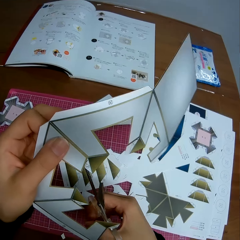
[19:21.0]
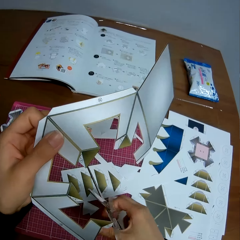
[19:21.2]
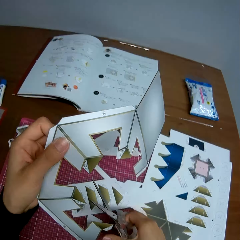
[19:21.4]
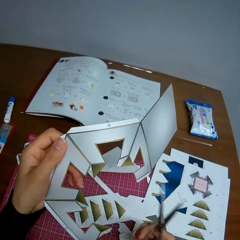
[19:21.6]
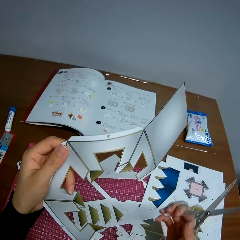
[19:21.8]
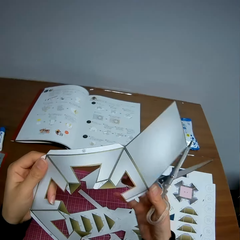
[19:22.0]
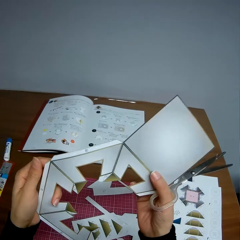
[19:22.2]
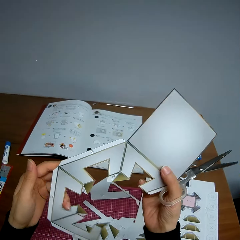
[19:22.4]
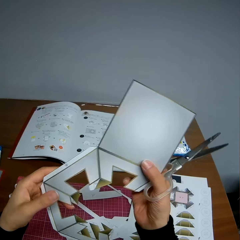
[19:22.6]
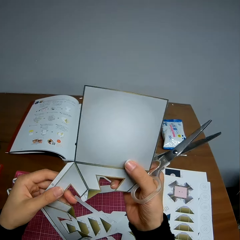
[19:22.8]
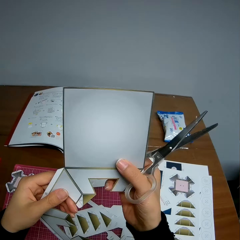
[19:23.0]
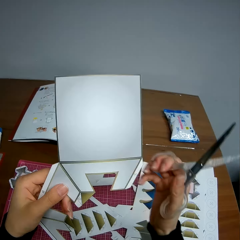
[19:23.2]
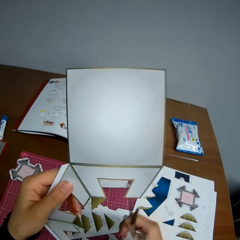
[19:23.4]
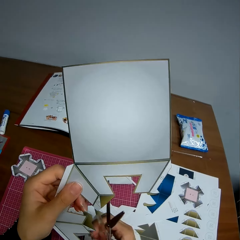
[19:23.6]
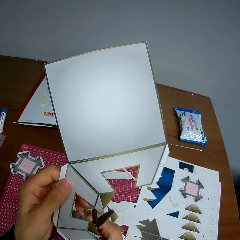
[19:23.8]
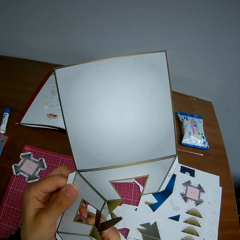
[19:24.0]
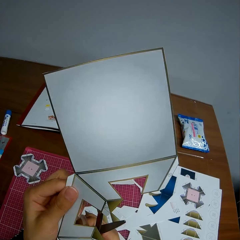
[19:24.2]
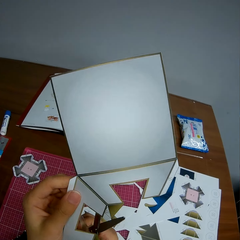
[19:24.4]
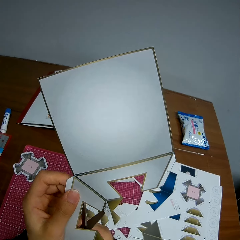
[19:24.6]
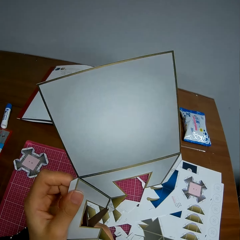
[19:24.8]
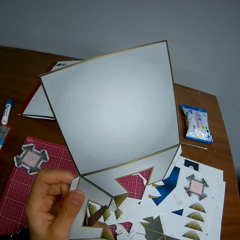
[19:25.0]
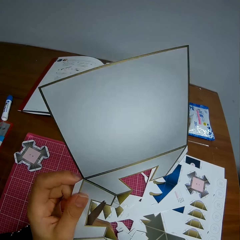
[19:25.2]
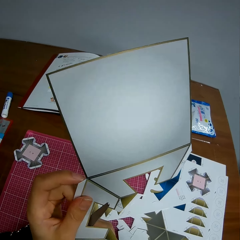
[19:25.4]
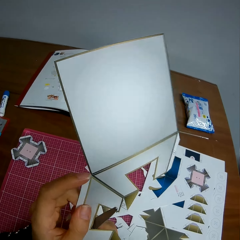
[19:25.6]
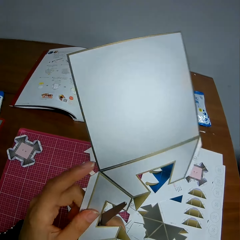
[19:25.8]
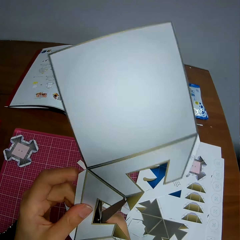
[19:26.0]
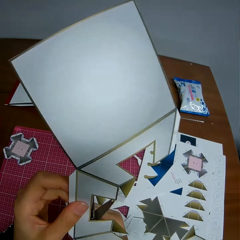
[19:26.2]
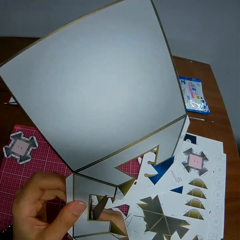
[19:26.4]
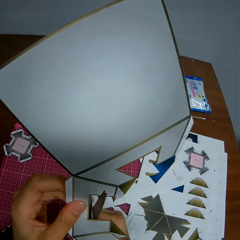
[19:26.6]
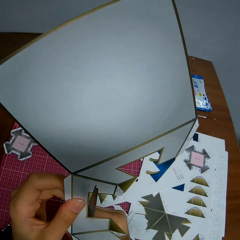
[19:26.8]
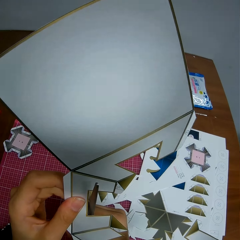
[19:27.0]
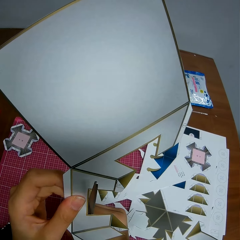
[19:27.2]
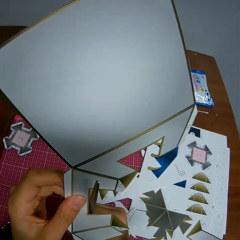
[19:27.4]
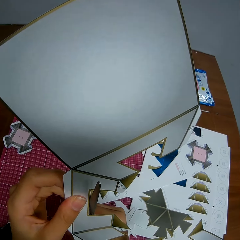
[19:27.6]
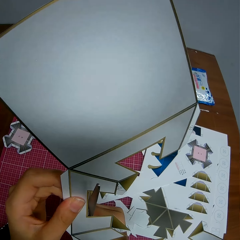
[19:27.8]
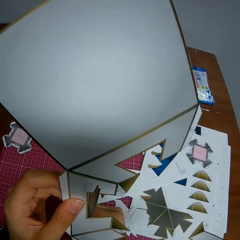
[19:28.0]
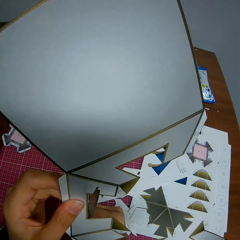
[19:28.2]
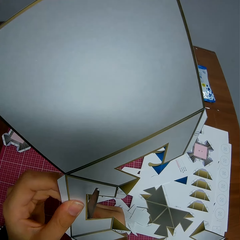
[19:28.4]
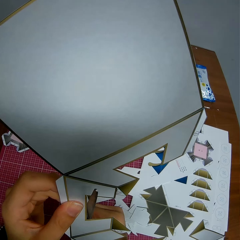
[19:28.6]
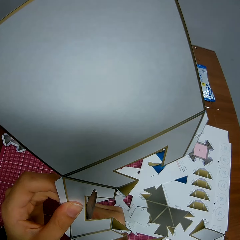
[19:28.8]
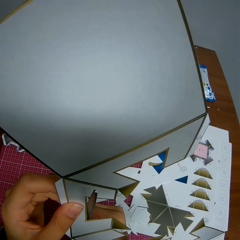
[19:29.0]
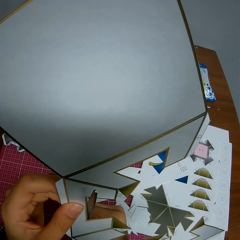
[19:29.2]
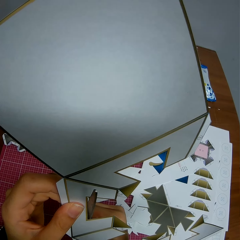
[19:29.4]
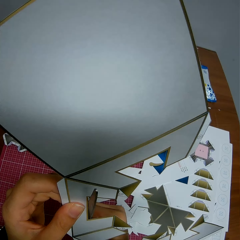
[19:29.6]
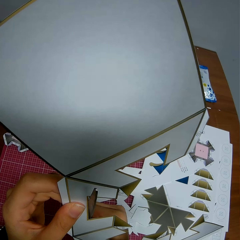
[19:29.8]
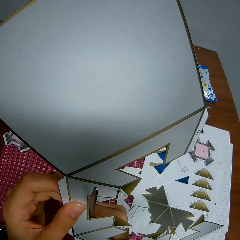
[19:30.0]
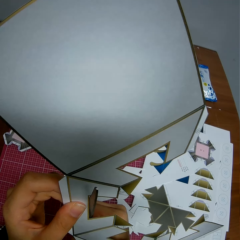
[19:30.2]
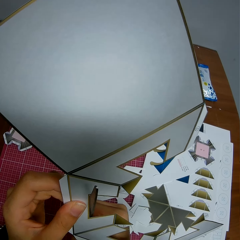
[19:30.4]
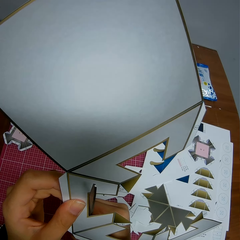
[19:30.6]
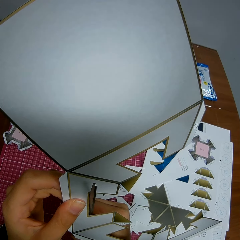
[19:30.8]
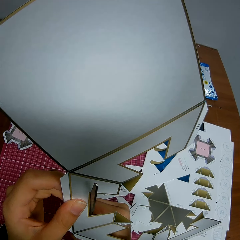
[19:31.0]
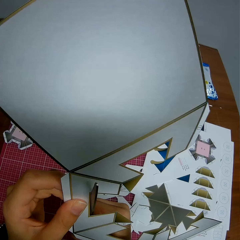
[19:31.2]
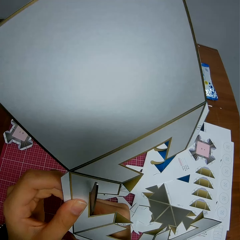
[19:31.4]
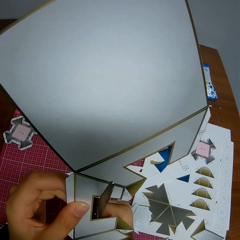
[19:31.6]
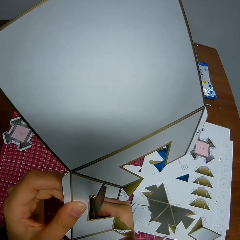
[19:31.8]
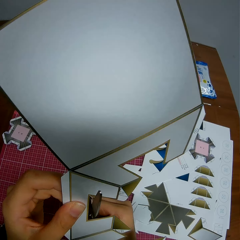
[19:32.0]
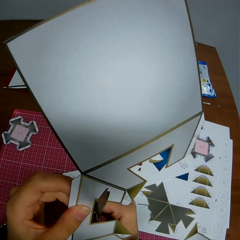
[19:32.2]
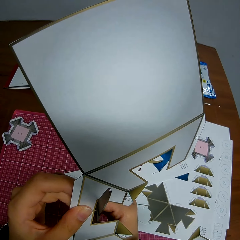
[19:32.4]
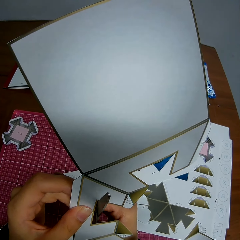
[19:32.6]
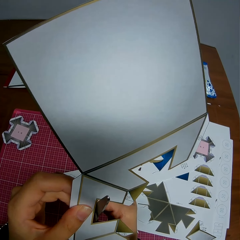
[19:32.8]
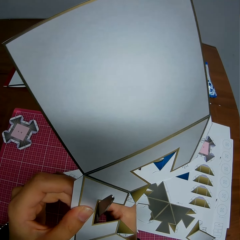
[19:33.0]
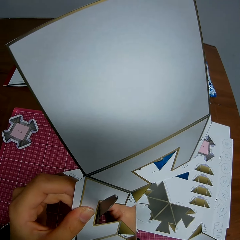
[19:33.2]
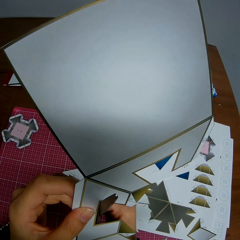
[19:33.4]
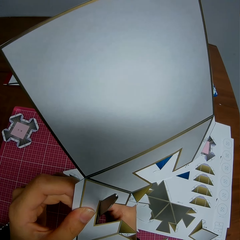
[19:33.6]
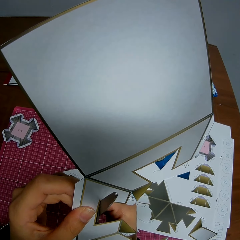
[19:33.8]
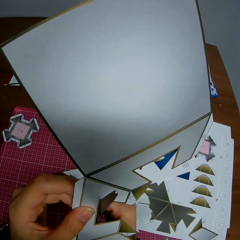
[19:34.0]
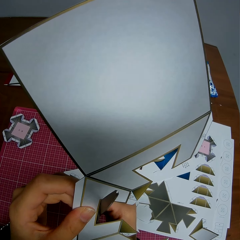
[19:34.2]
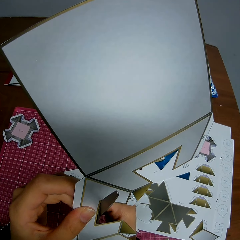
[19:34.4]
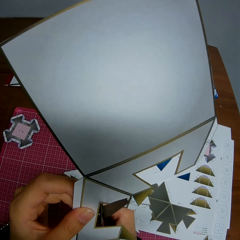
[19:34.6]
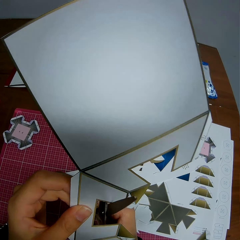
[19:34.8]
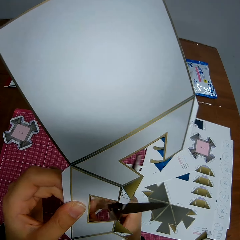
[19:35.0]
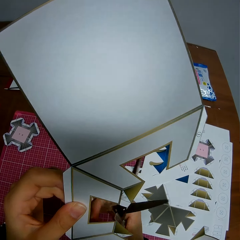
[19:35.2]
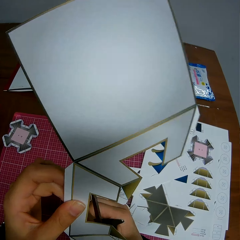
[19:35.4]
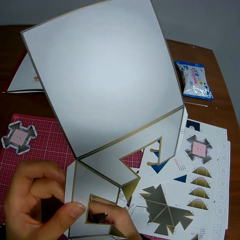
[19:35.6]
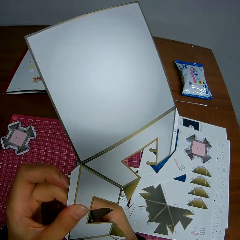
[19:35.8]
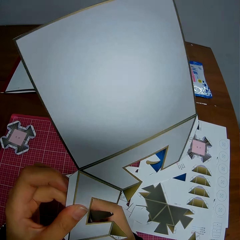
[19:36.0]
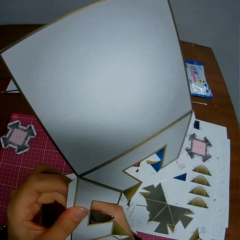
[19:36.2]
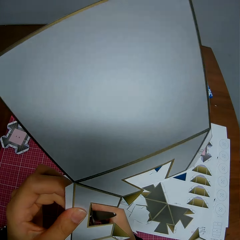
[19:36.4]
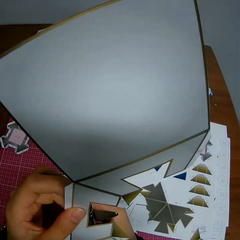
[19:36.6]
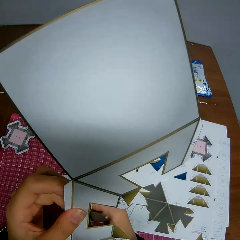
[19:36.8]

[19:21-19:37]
The camera wearer rotates the crafting paper. They adjust the paper design. They cut a piece of the crafting paper.

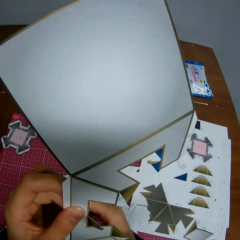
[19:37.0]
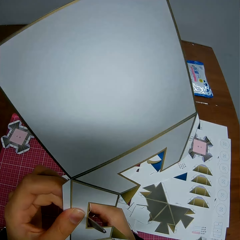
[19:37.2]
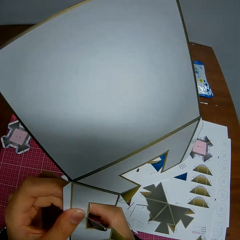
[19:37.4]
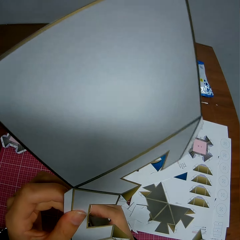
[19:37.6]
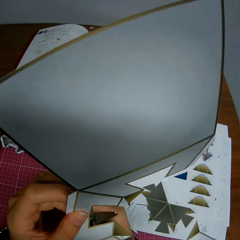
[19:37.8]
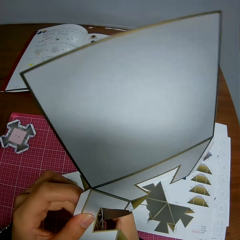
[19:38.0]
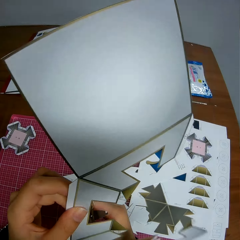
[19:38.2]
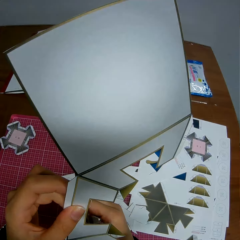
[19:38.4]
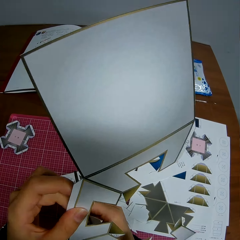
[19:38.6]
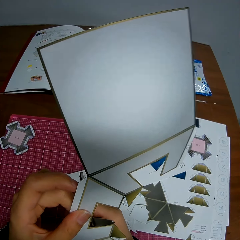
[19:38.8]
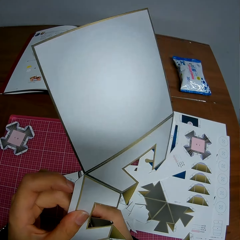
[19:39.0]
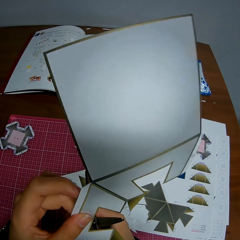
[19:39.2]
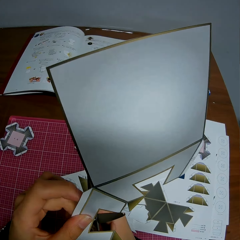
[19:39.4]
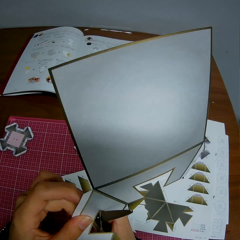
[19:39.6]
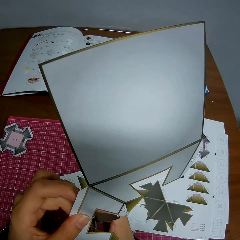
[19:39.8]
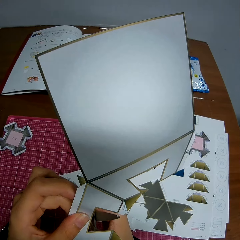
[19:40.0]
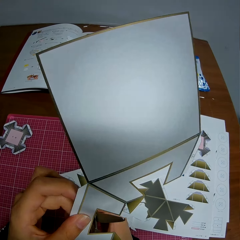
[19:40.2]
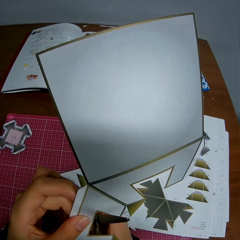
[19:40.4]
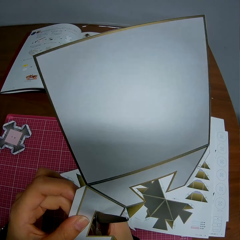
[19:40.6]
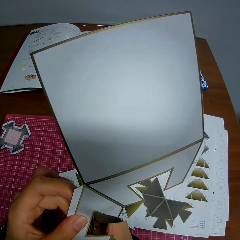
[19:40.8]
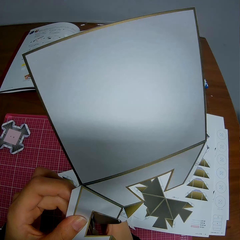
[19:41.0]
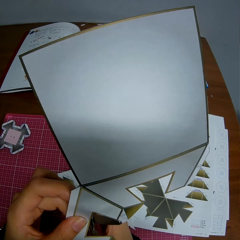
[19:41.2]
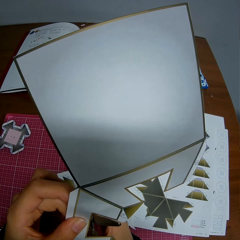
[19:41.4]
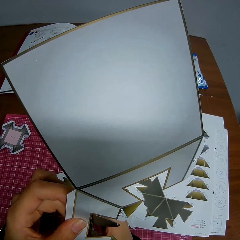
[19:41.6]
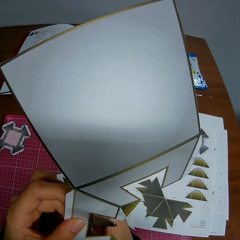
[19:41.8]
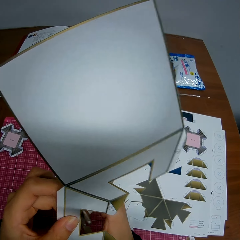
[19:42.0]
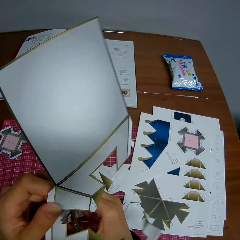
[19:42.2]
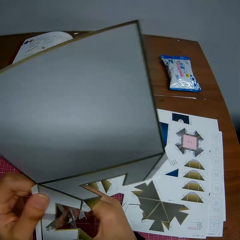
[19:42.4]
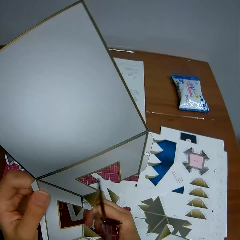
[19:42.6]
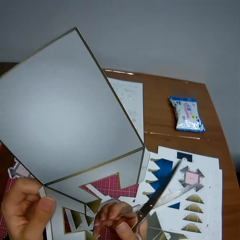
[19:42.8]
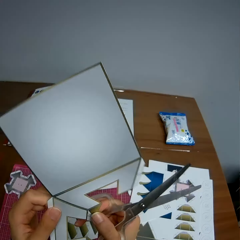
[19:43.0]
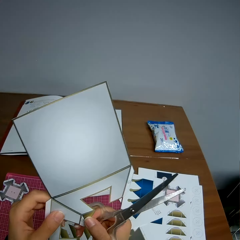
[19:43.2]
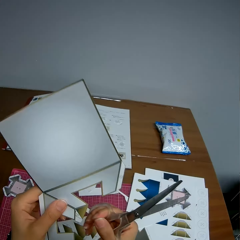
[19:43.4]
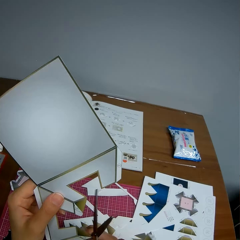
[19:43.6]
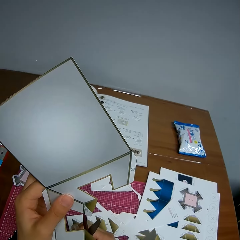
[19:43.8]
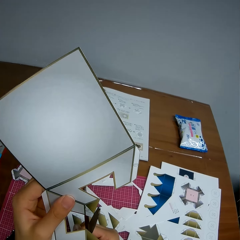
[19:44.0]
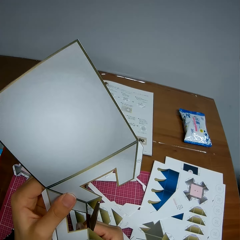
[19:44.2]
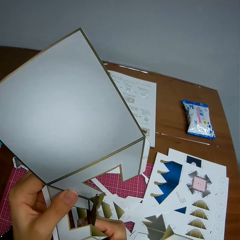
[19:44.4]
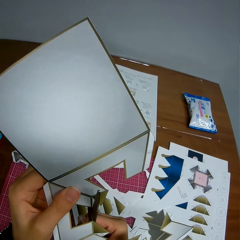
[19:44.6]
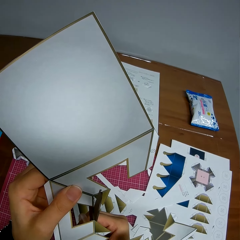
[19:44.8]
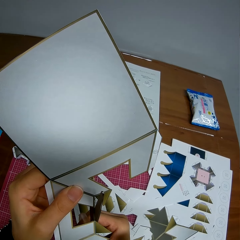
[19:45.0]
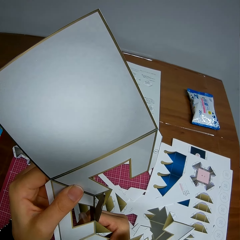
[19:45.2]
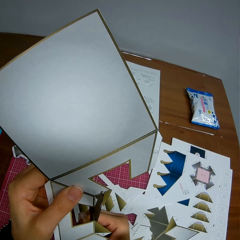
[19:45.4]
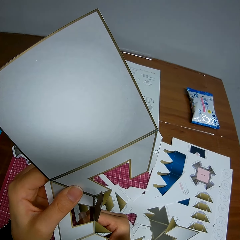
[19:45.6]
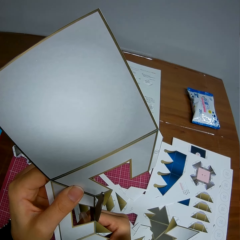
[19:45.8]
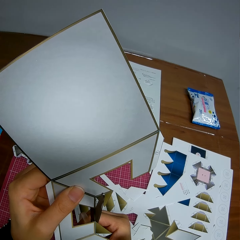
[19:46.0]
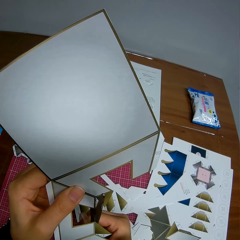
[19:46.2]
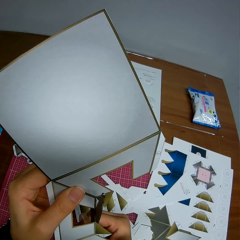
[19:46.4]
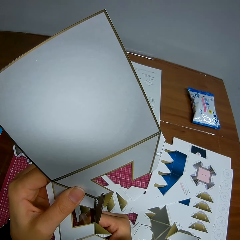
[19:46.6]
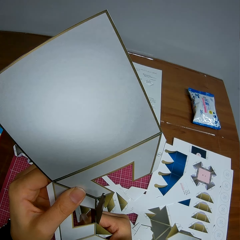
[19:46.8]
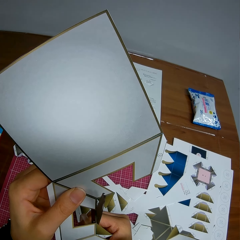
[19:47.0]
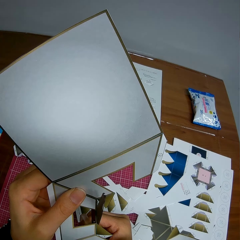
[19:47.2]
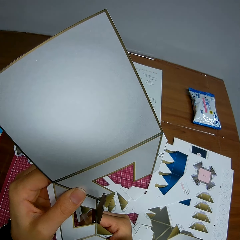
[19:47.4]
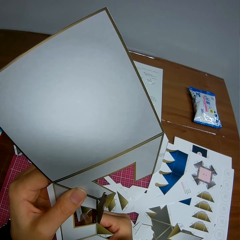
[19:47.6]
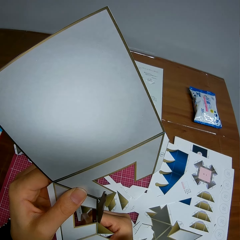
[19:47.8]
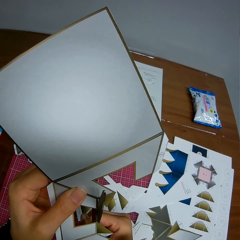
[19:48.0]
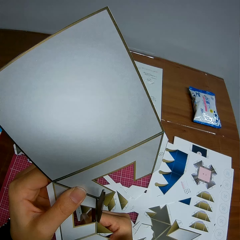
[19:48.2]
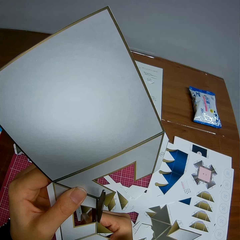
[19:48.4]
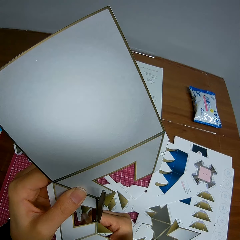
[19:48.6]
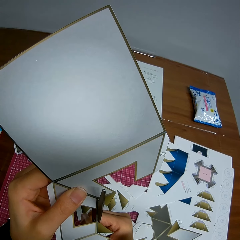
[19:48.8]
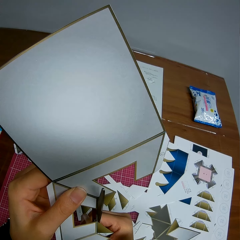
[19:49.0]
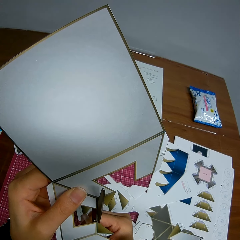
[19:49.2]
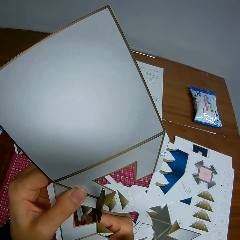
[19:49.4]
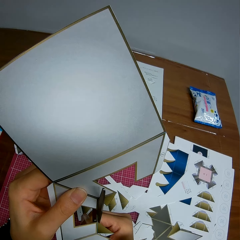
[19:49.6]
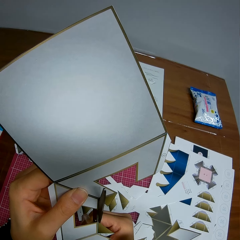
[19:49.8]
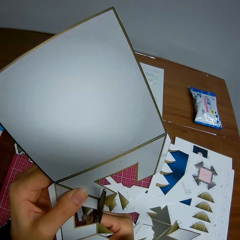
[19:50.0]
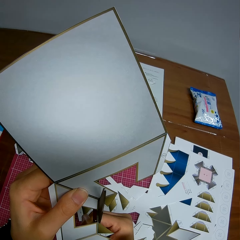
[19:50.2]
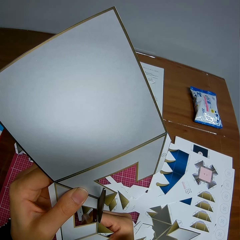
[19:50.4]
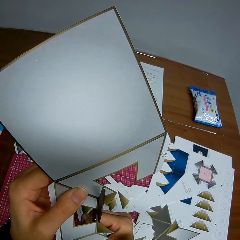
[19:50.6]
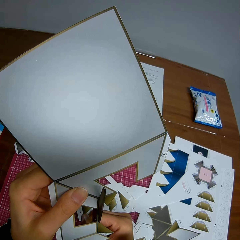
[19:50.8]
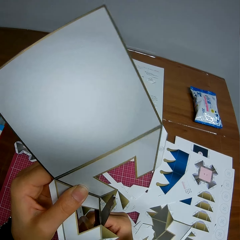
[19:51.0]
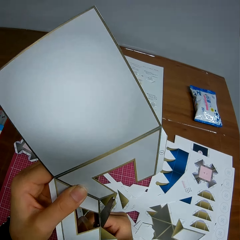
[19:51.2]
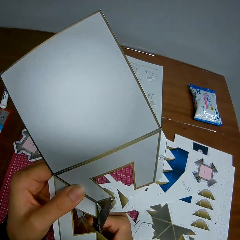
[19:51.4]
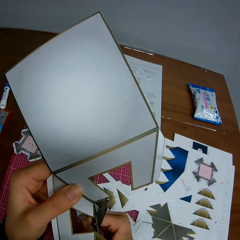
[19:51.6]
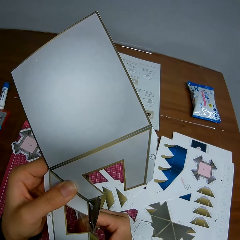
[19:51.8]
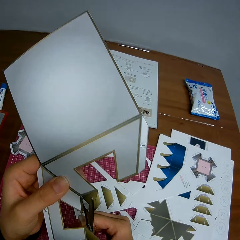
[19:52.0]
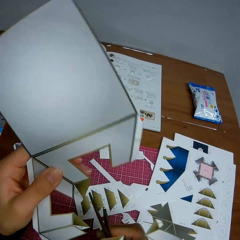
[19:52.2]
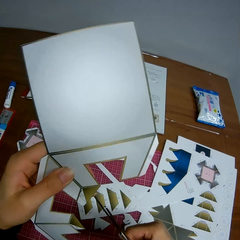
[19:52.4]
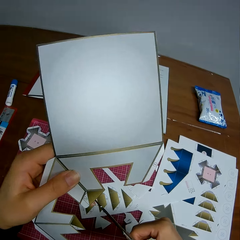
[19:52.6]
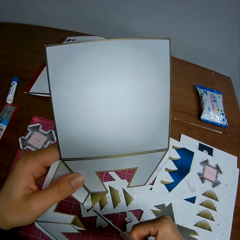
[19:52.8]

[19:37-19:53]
The camera wearer adjusts the paper design. They hold the crafting paper. They cut a piece of the crafting paper.
